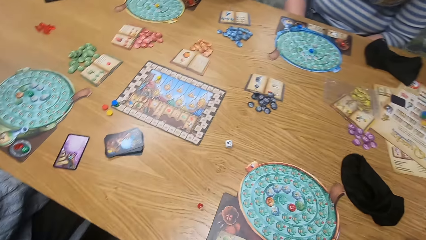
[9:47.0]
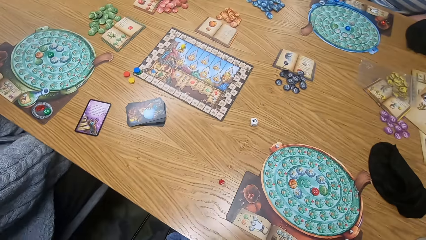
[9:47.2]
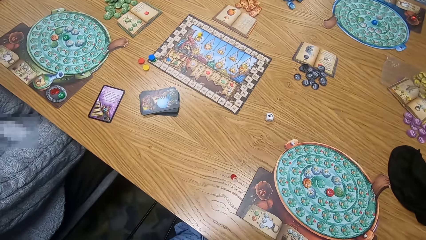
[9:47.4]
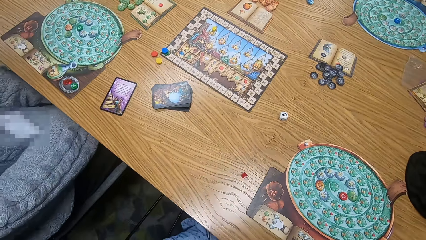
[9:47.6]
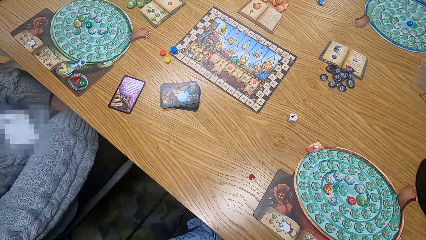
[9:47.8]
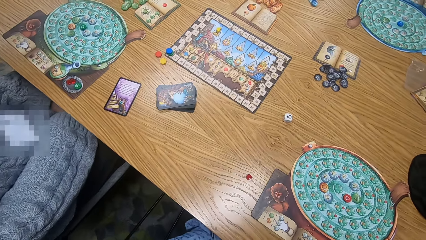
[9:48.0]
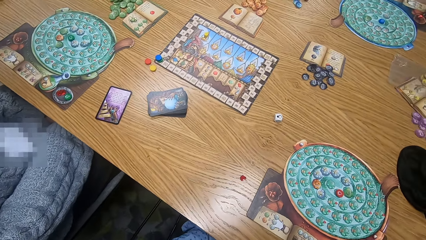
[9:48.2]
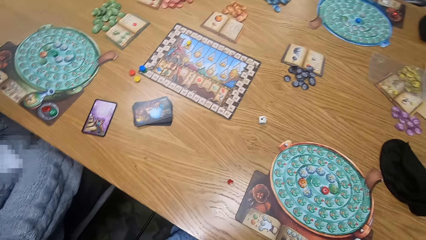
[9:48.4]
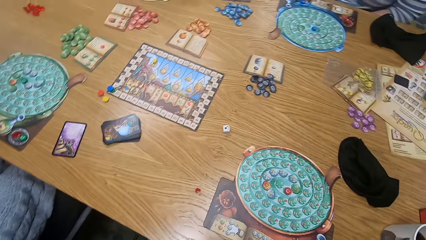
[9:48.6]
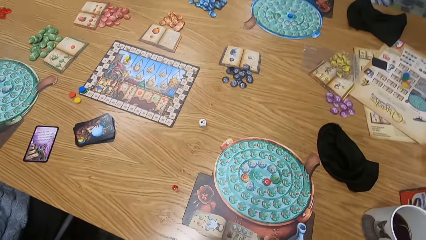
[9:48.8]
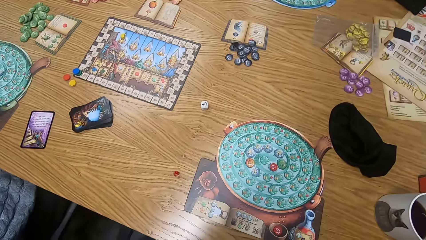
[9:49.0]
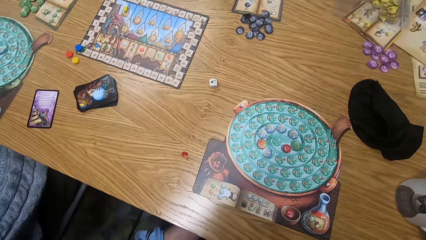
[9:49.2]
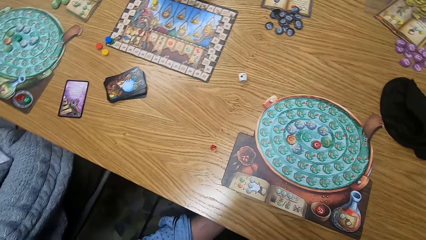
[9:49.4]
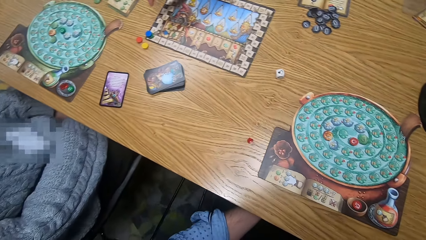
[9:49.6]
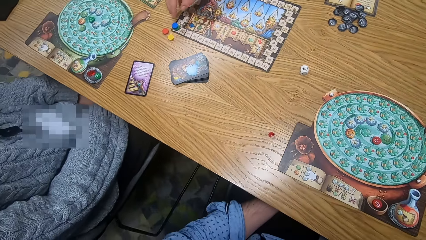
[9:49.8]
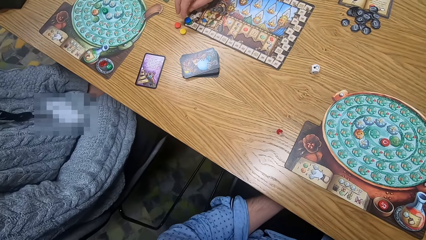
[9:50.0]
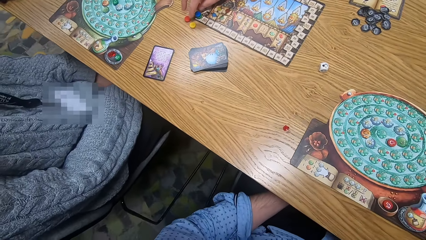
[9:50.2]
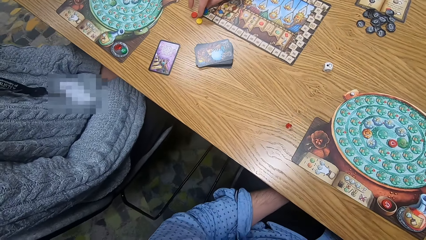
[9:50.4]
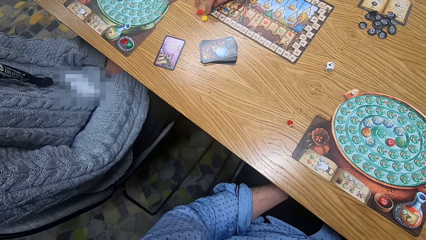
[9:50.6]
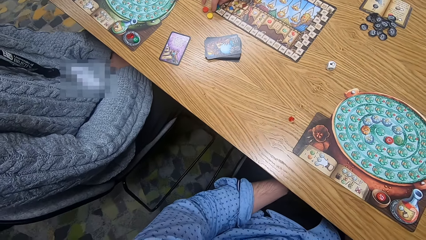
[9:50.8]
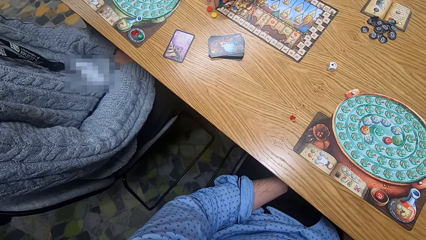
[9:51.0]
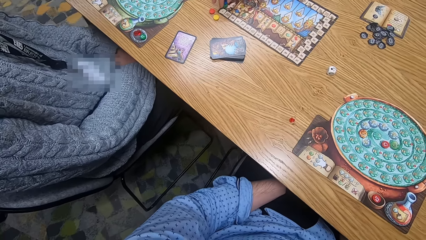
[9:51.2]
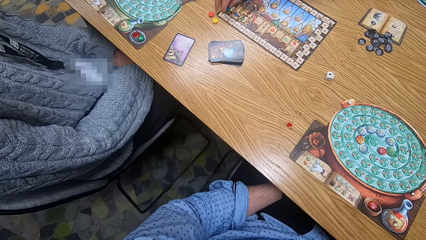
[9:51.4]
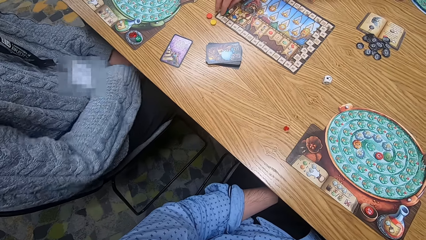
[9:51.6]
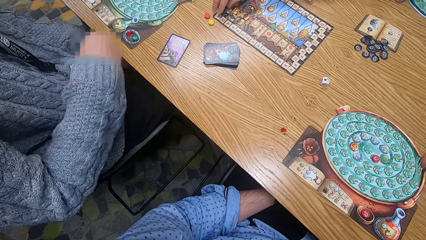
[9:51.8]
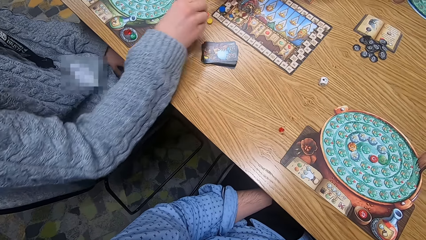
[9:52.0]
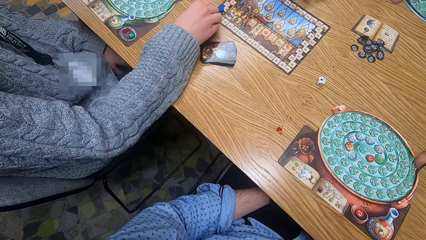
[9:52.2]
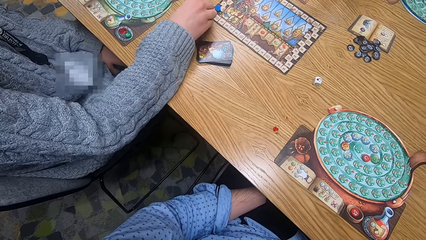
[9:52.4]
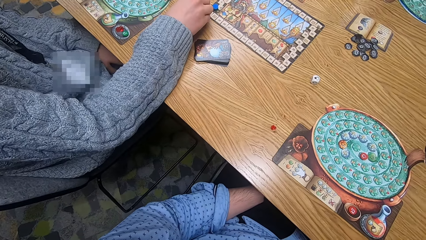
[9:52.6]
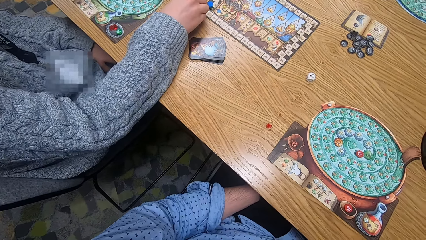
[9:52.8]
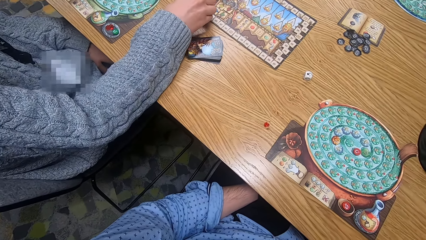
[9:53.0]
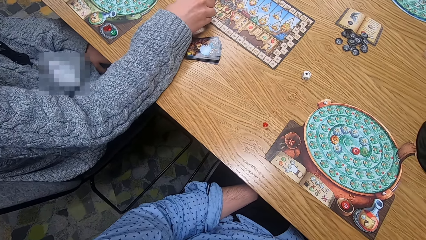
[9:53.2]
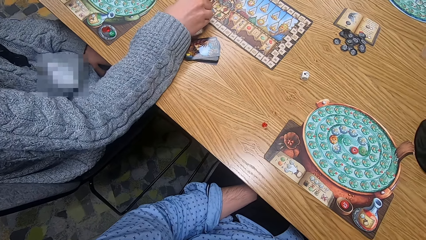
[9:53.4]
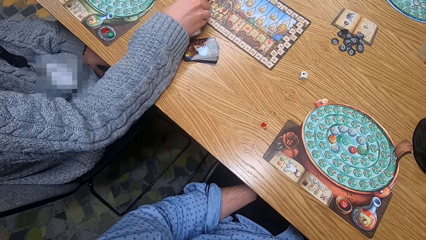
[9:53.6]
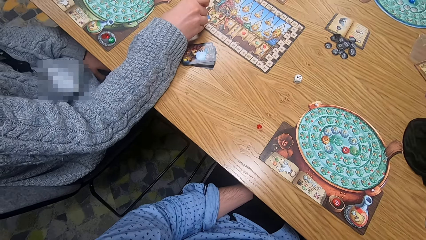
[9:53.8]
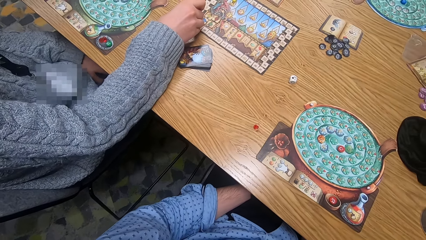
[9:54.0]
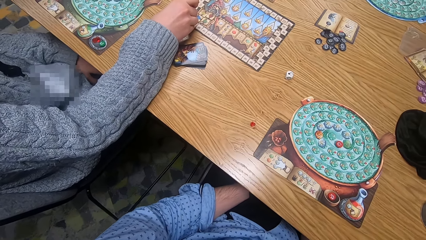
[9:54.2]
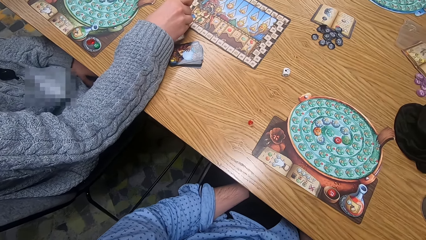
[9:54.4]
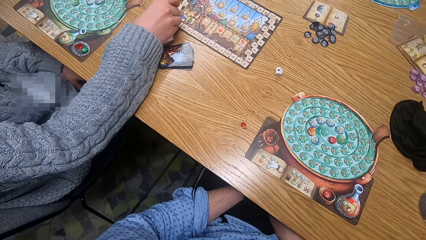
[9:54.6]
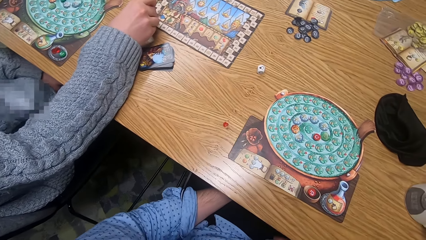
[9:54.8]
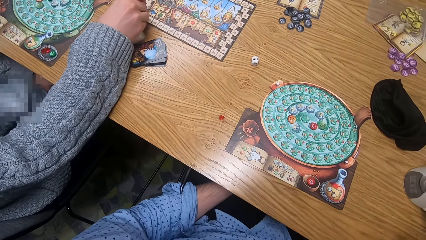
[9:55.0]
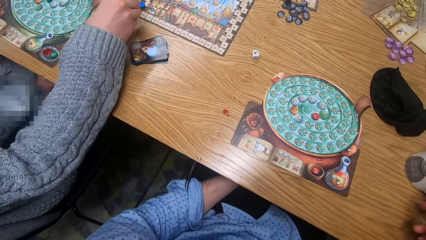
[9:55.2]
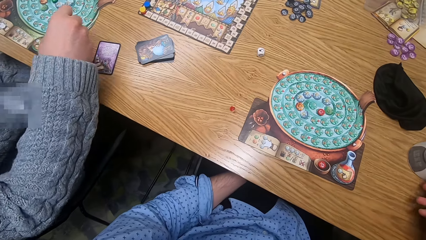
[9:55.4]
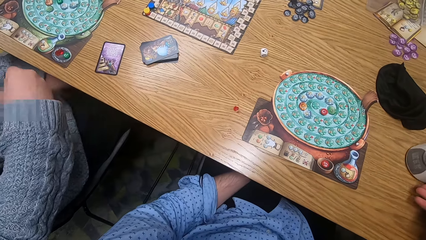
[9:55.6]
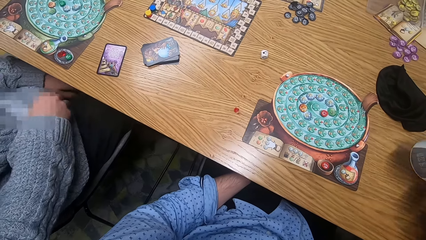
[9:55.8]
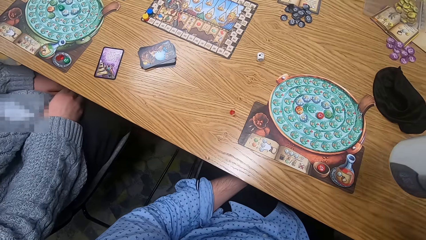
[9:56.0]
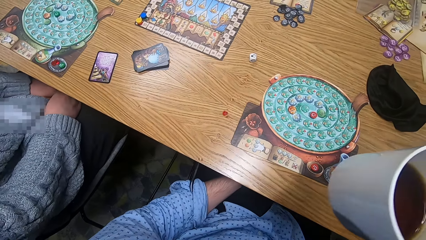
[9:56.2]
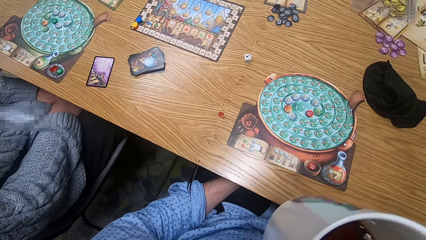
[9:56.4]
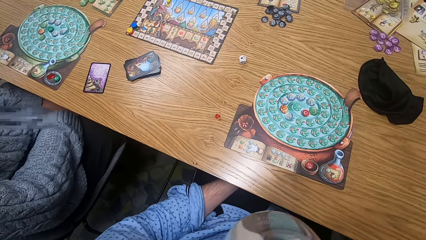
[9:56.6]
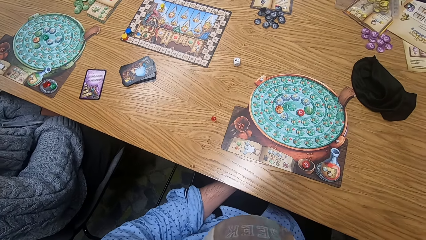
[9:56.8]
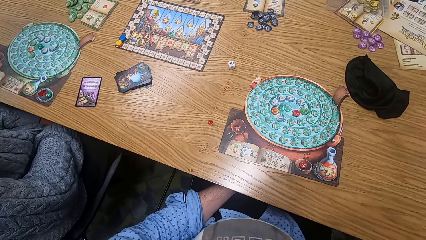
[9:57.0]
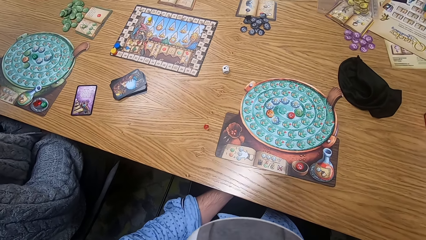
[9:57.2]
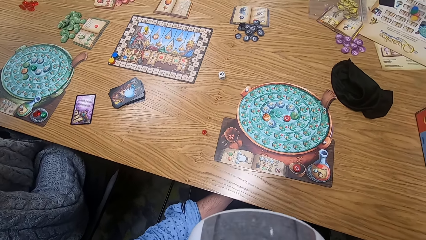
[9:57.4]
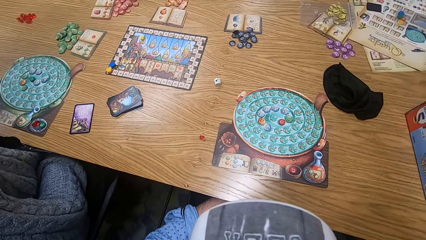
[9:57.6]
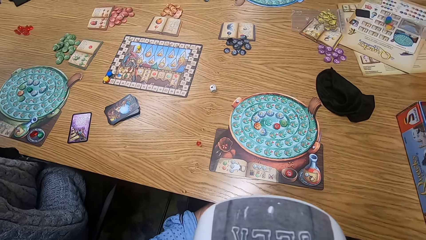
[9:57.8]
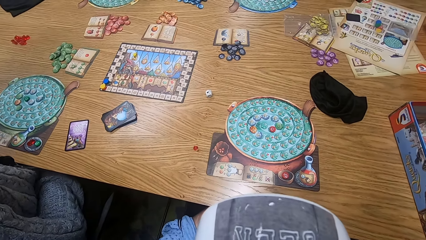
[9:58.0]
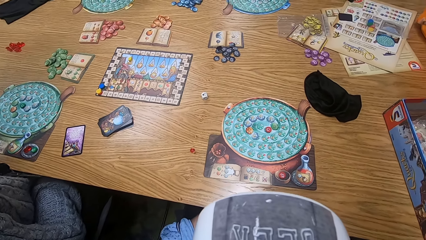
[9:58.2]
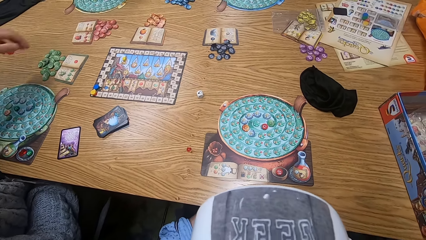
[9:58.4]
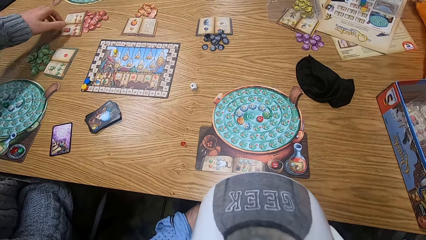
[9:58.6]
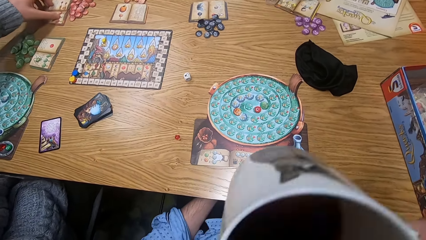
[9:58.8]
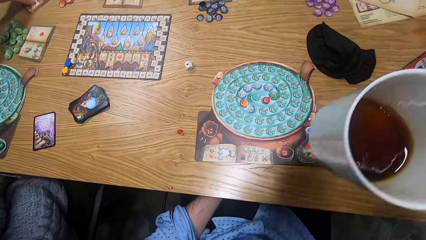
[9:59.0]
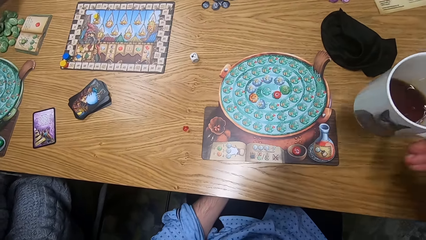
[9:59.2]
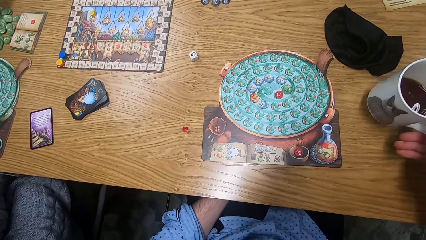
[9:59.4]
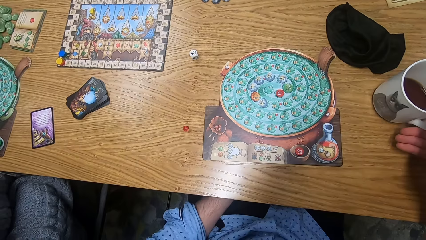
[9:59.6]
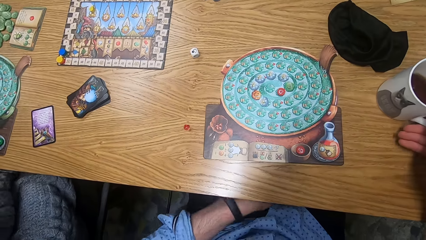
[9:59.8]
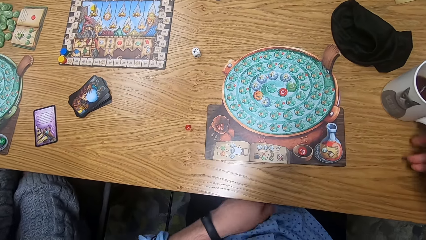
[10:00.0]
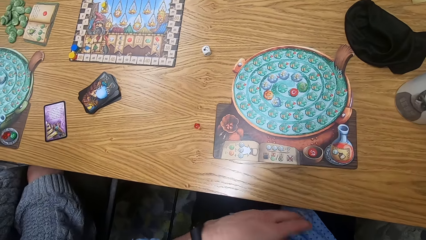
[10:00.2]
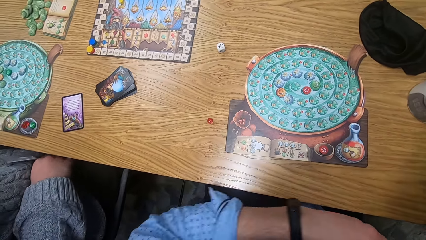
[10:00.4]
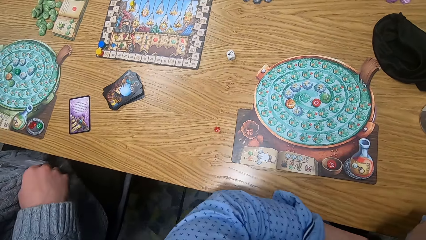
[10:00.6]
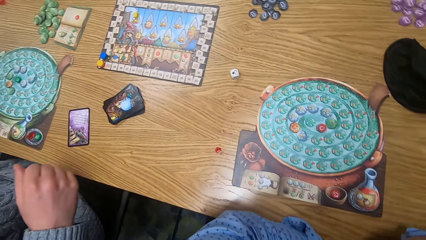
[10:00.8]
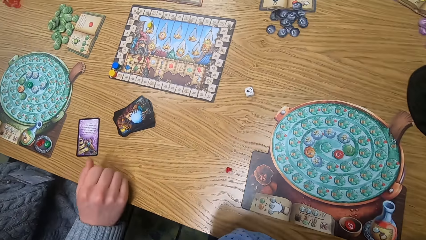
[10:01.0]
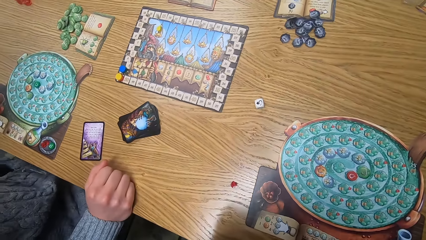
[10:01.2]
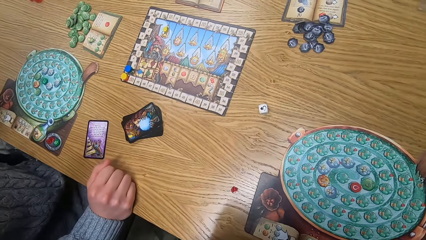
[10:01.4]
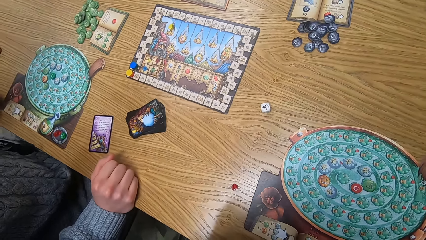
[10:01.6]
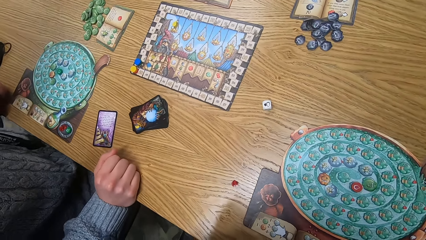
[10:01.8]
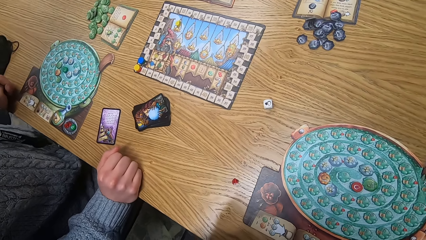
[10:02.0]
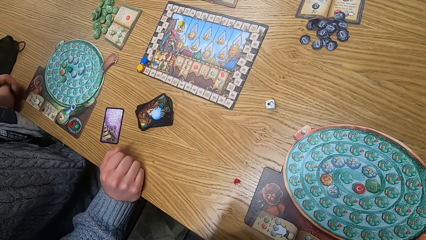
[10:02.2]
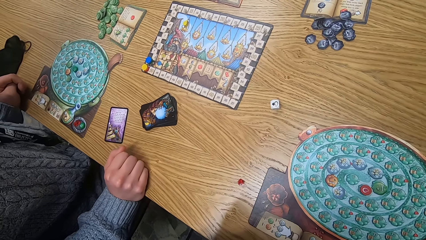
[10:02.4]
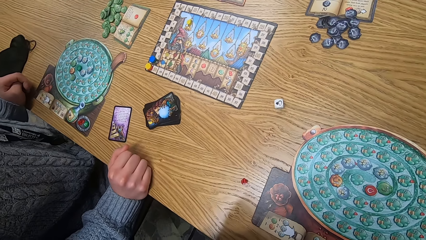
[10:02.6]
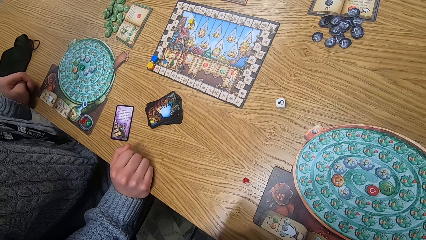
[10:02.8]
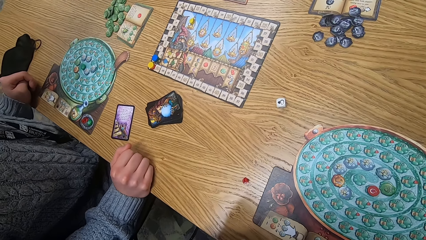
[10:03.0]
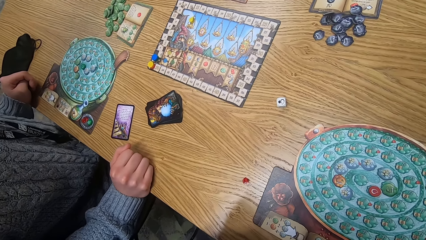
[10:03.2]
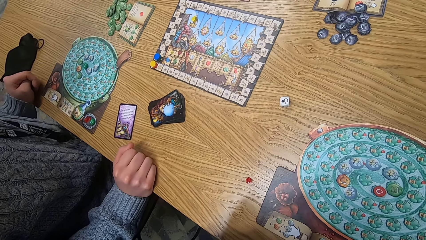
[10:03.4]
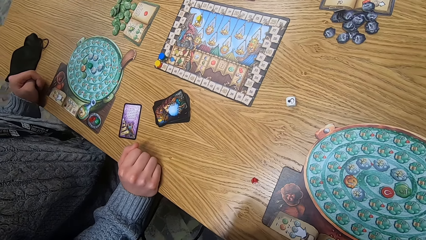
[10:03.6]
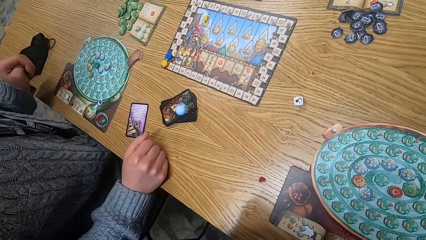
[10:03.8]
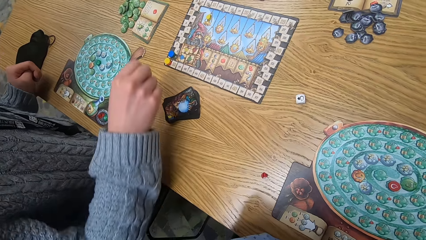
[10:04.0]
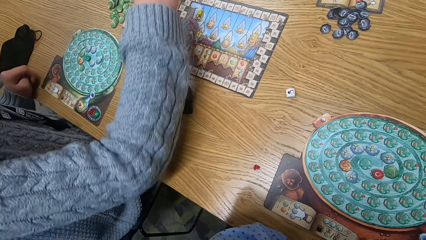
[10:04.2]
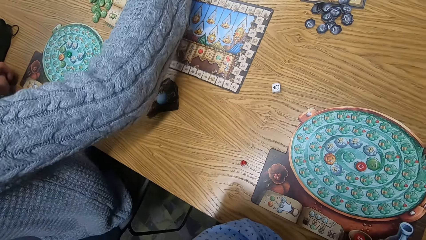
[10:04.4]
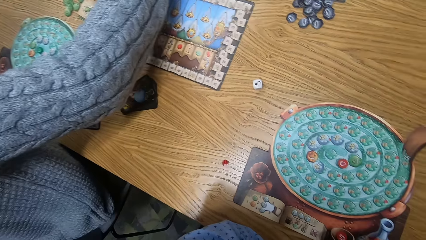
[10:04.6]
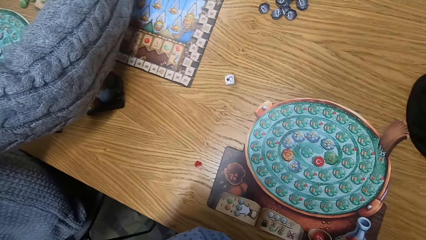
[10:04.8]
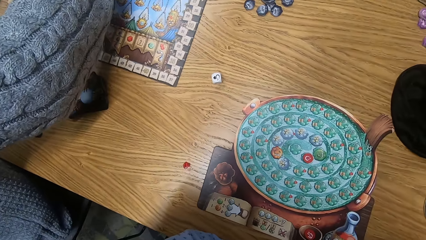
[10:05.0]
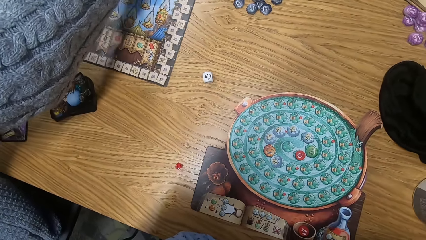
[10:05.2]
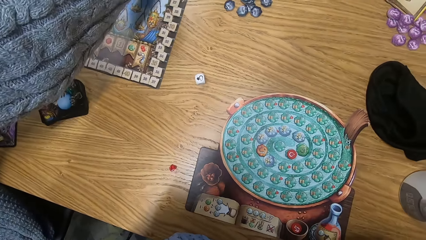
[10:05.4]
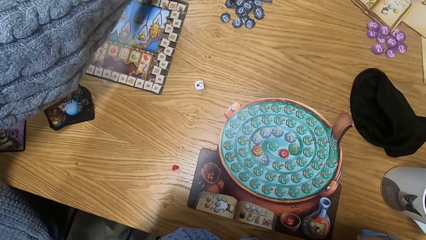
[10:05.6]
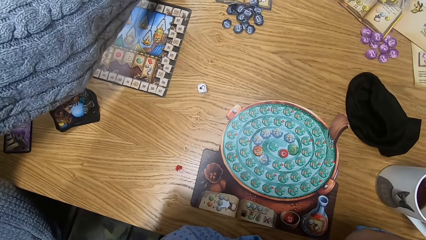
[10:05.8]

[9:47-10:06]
A woman moves a blue token on a score board on the table with her right hand. A man picks the red and yellow tokens from the table with his right hand and drops the red and yellow tokens on the score board on the table with his right hand. The camera wearer lifts a cup from the table with his right hand. He drinks coffee from the cup with the cup in his right hand. The man moves a portion book on the table with his left hand. The camera wearer drops the cup on the table with his right hand. He looks around.
